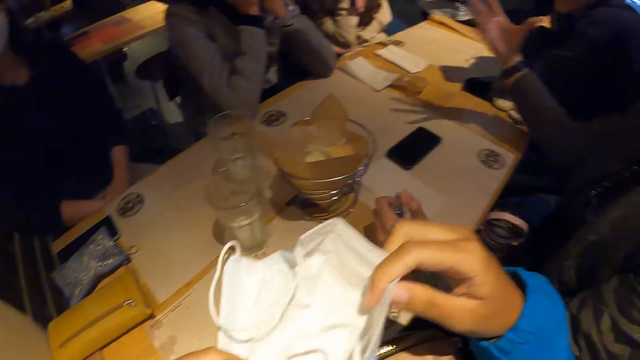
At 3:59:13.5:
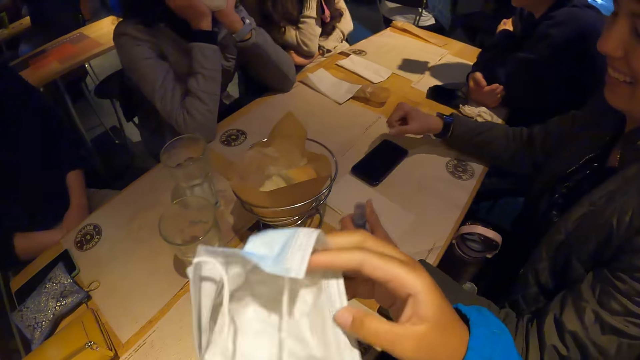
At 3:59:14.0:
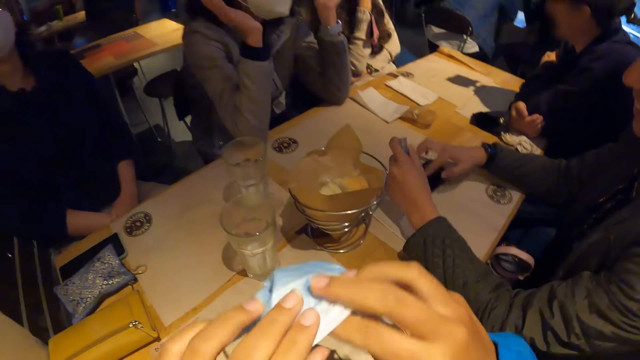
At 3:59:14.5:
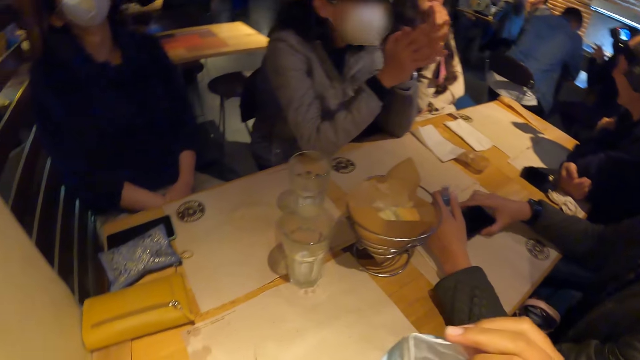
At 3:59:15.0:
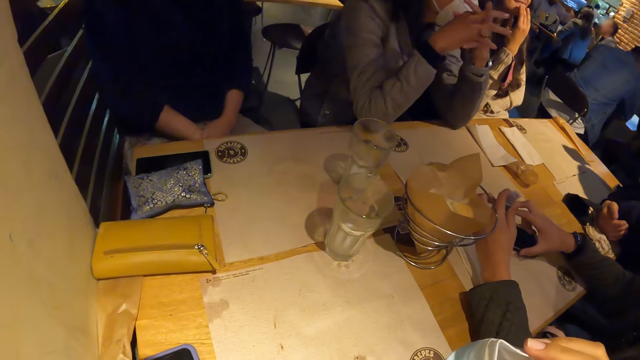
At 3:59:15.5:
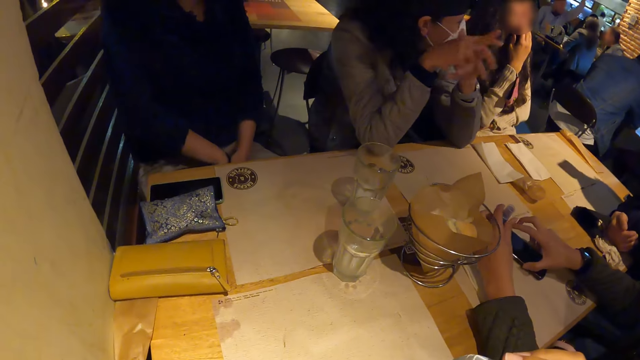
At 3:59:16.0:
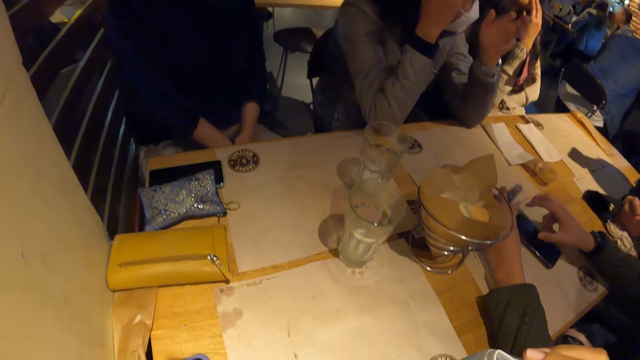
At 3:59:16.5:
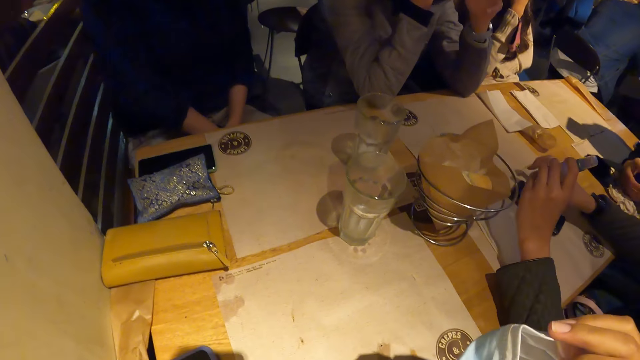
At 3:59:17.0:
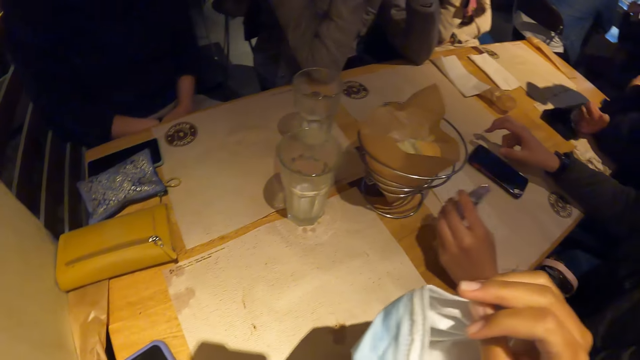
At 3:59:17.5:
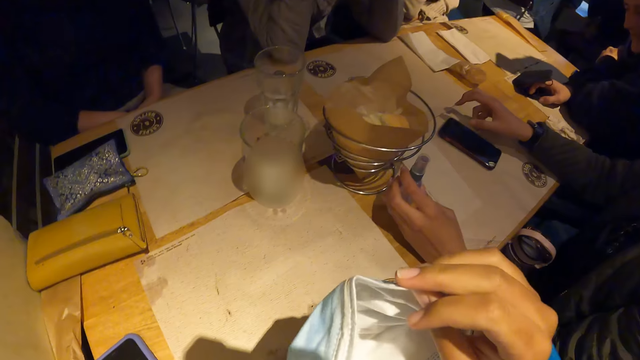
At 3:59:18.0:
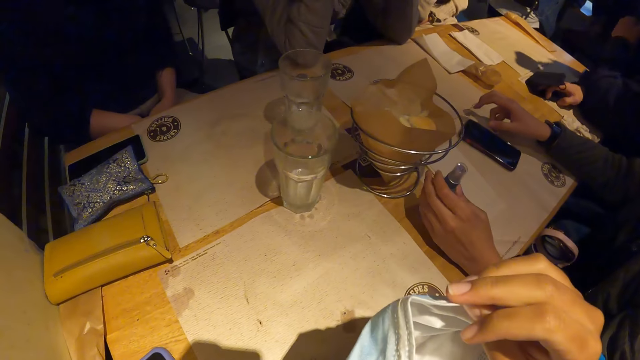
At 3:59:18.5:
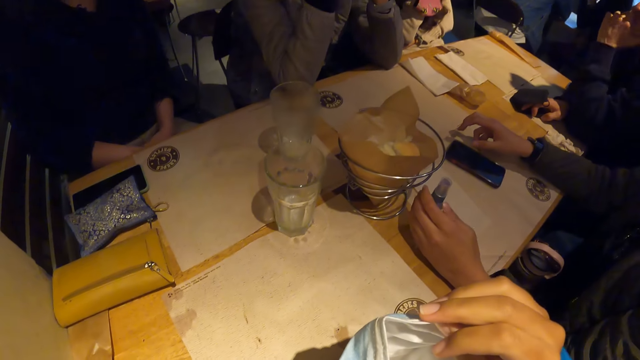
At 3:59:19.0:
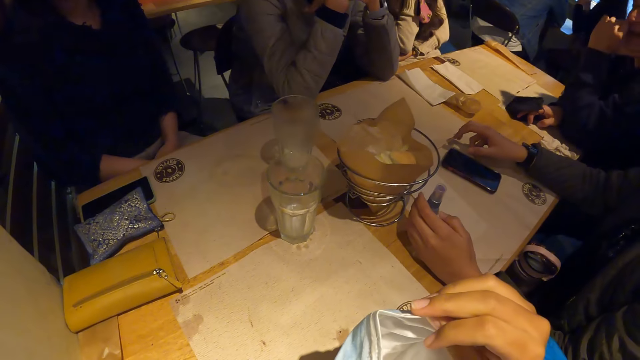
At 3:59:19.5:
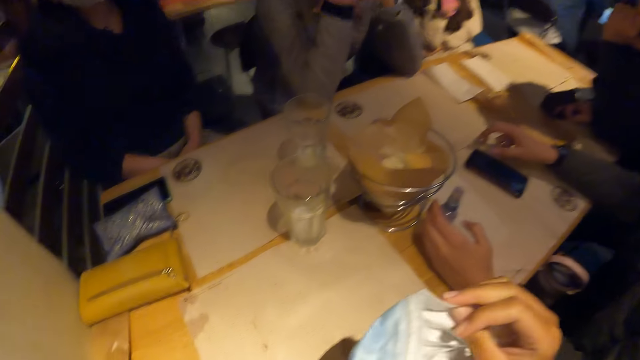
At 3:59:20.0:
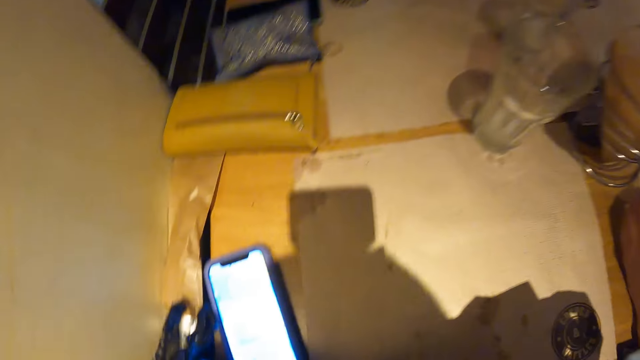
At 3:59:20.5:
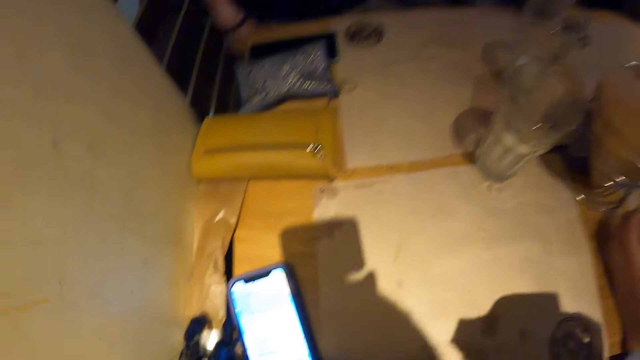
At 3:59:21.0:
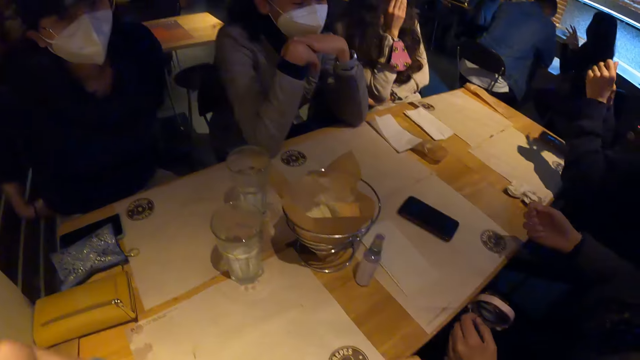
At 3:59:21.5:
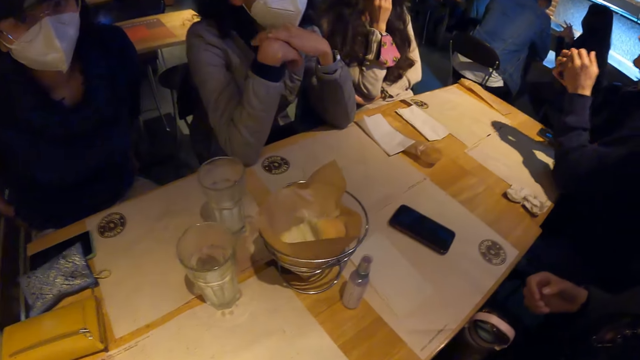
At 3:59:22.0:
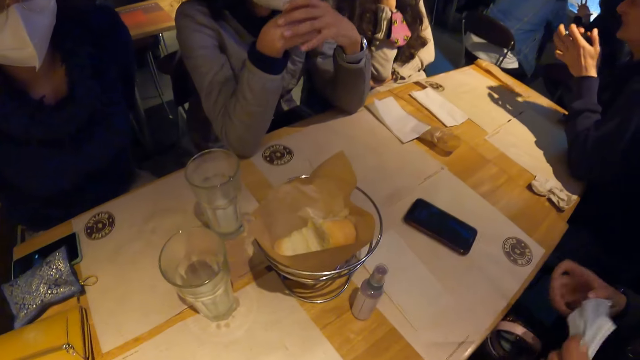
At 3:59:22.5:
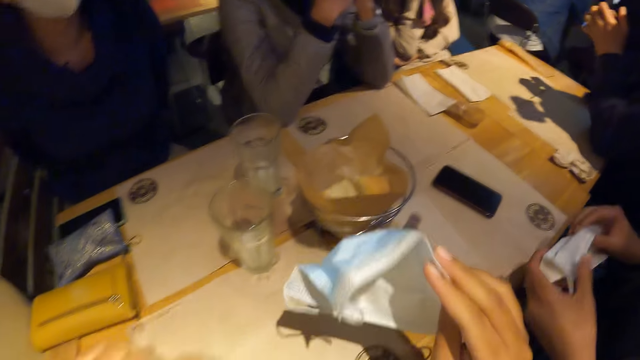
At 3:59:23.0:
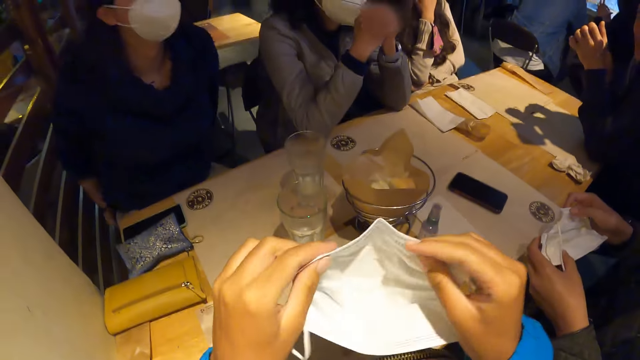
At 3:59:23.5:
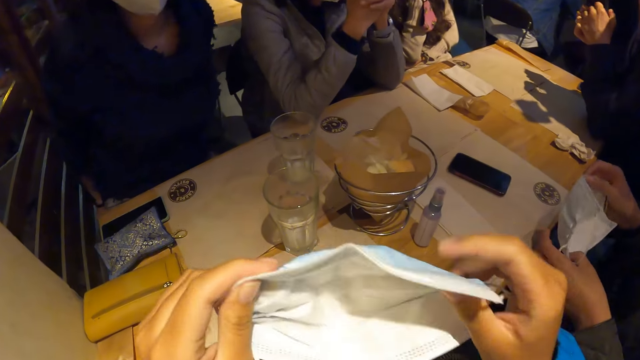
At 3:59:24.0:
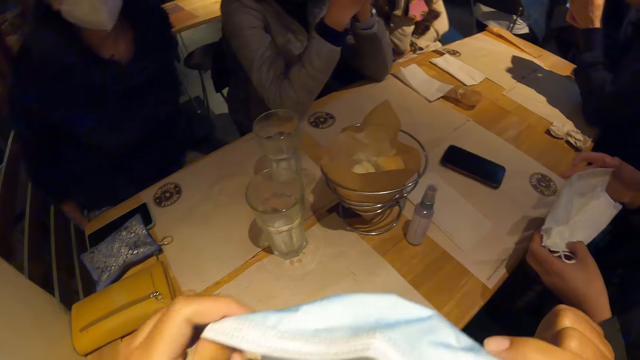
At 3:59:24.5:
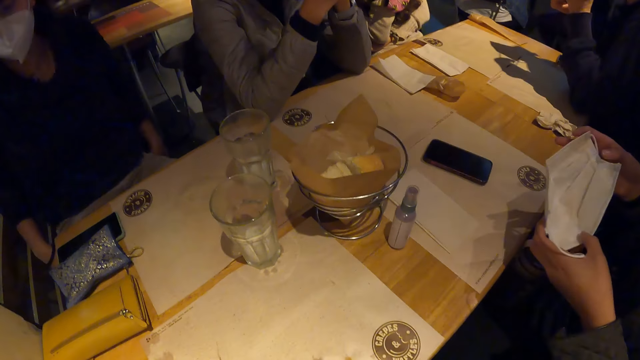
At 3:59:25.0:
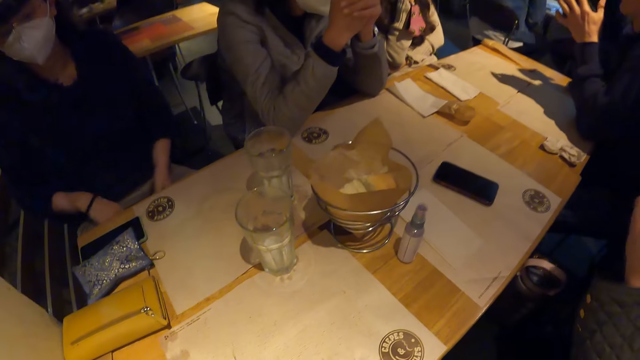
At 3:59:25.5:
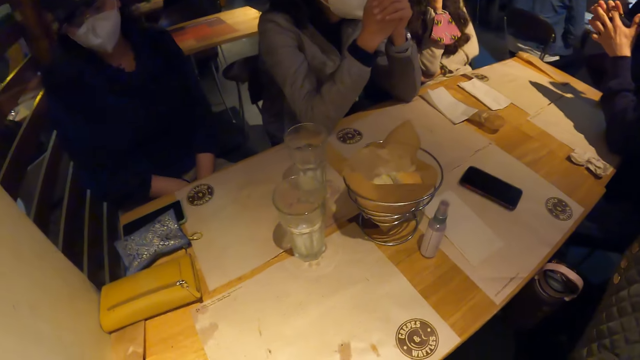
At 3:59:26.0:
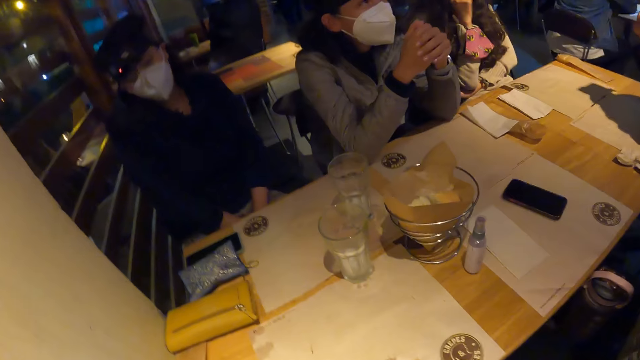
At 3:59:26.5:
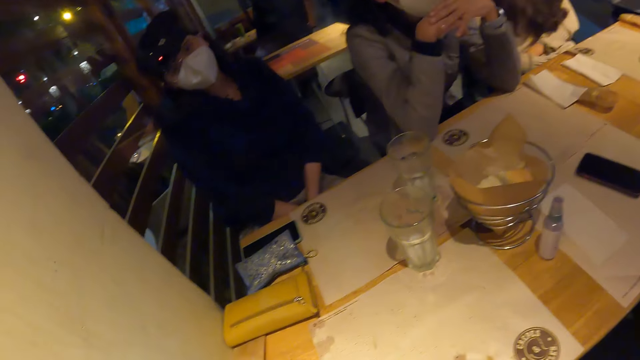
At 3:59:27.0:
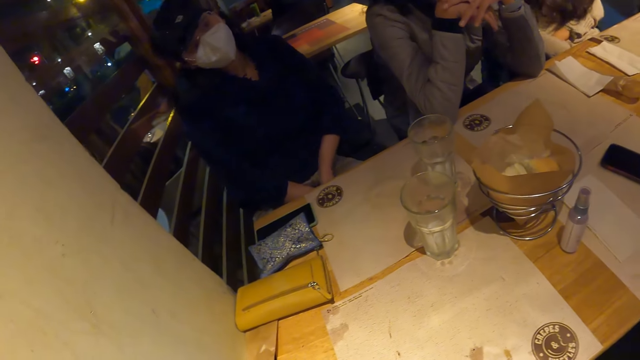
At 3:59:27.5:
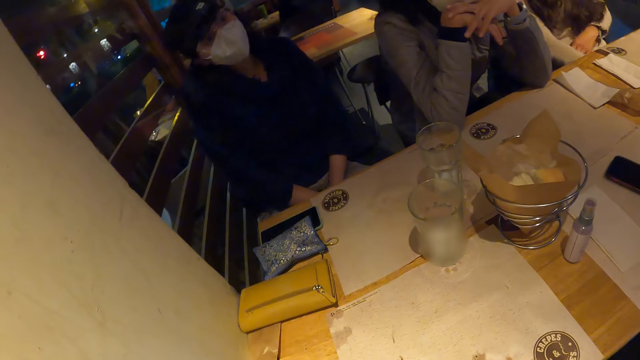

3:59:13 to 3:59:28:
The woman adjusts a phone on a table mat on the table with her right hand. The woman wears a facemask on her face with both hands. The camera wearer holds the mask. They wear the mask.

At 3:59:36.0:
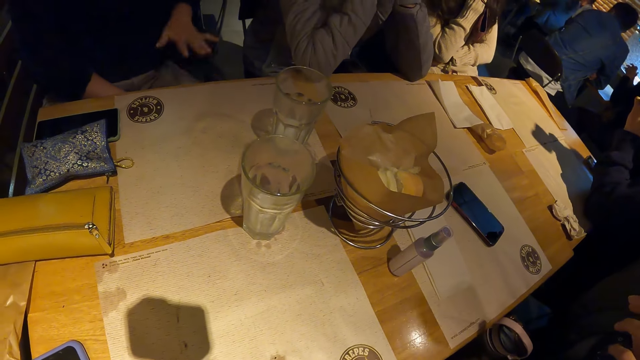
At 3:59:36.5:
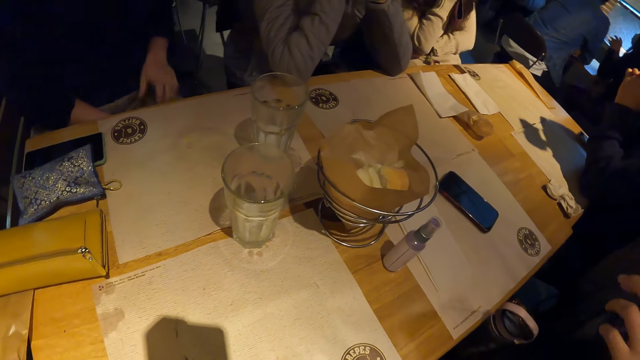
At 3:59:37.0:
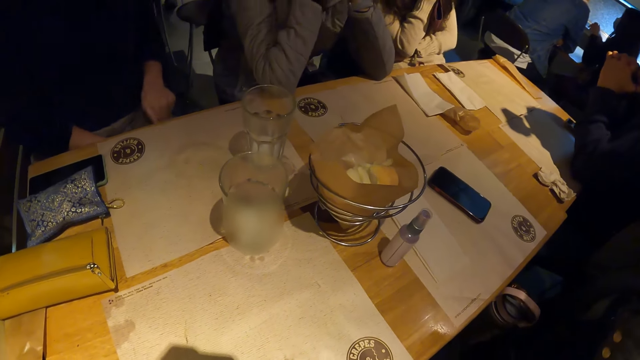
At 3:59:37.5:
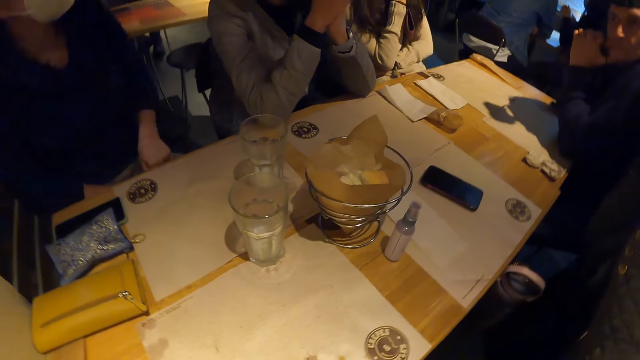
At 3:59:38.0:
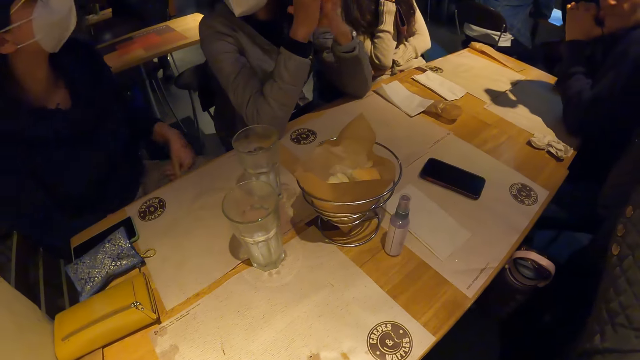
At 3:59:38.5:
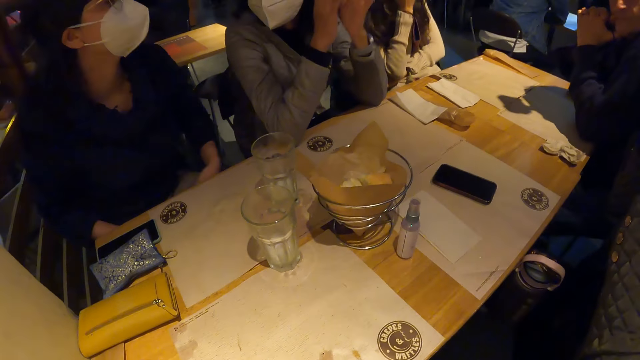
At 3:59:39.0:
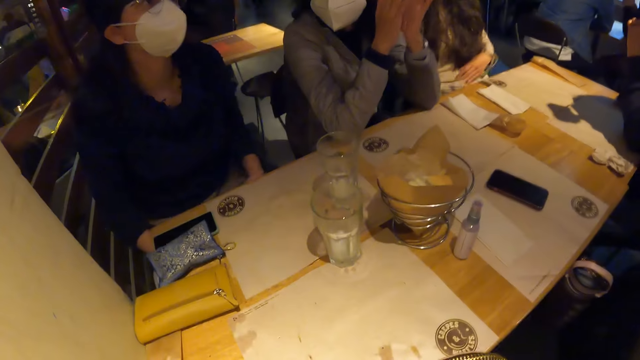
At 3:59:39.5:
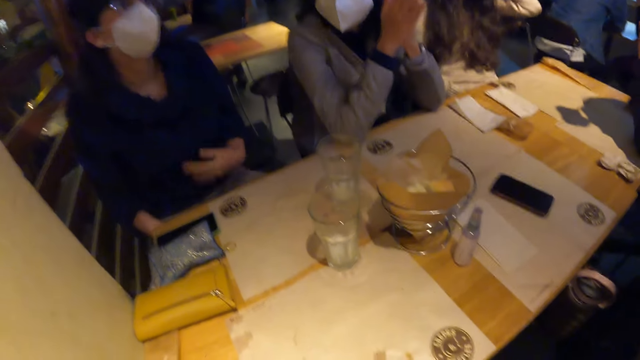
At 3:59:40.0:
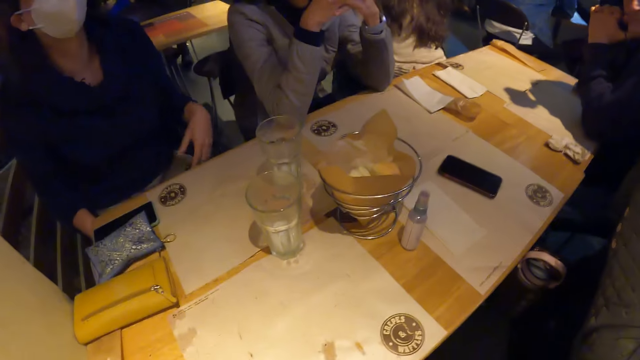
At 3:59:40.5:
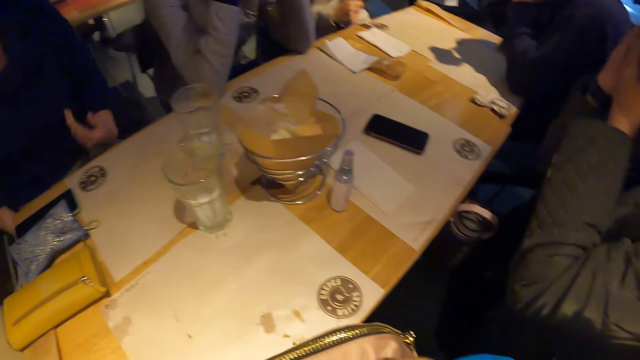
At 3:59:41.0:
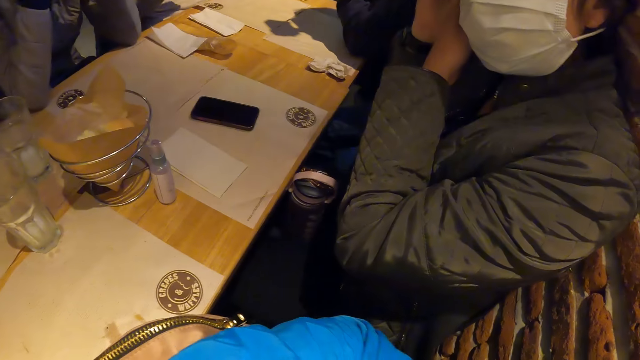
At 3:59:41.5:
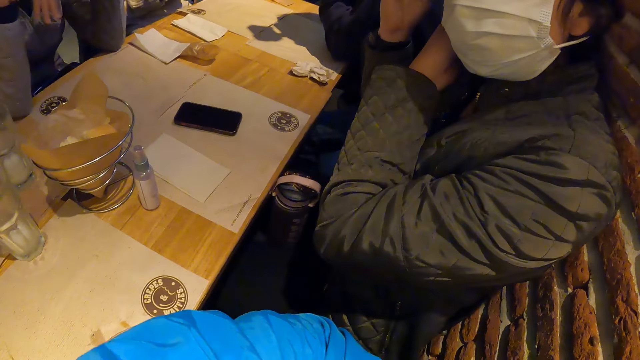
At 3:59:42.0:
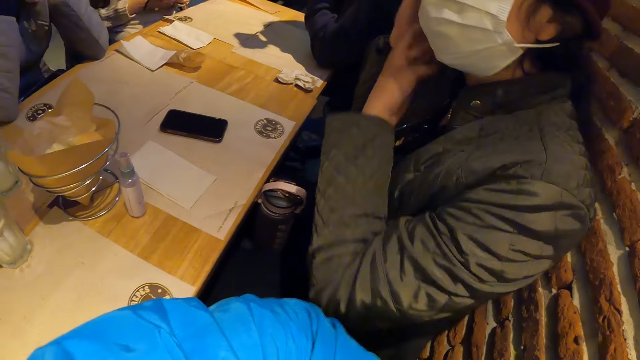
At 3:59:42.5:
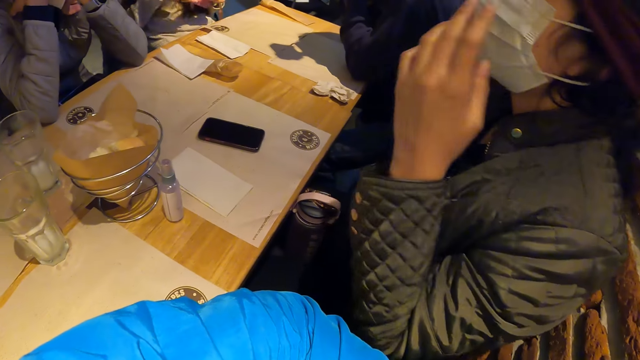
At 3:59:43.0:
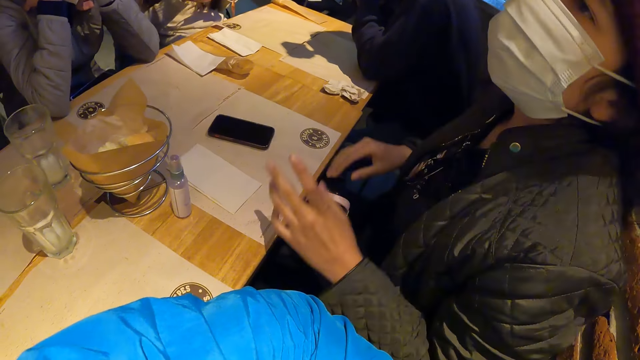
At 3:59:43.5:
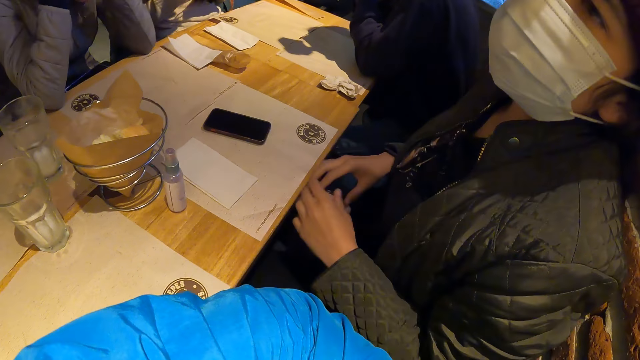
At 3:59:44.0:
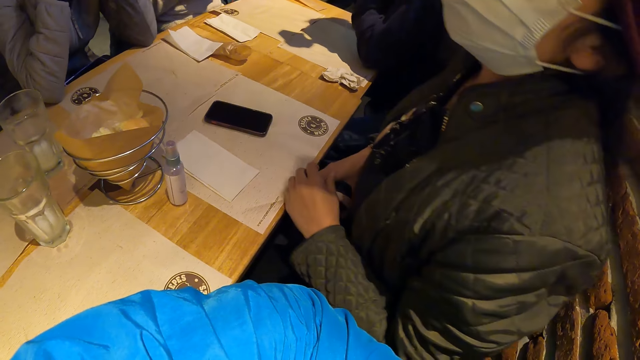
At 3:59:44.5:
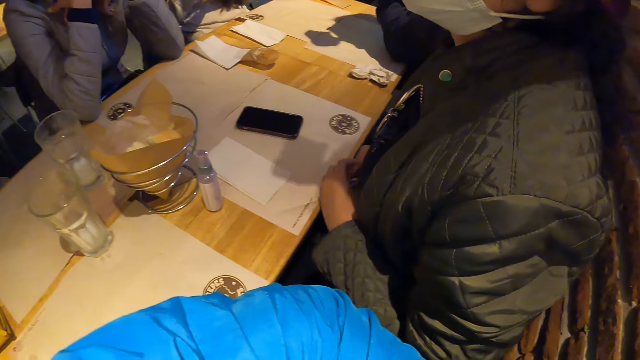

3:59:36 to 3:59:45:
A woman claps her hands. The camera wearer looks at the woman.
